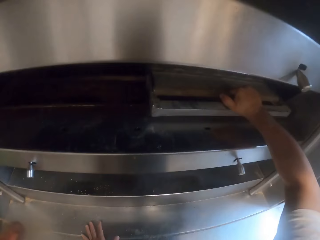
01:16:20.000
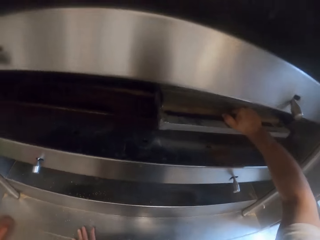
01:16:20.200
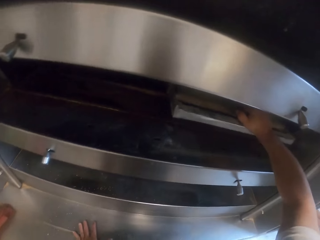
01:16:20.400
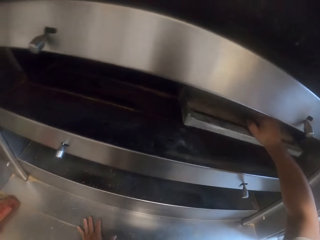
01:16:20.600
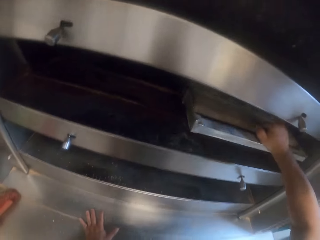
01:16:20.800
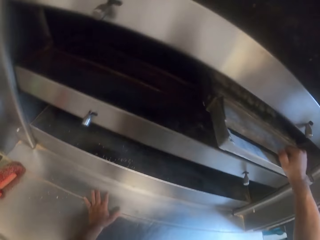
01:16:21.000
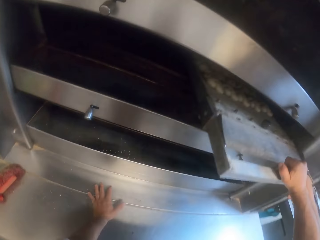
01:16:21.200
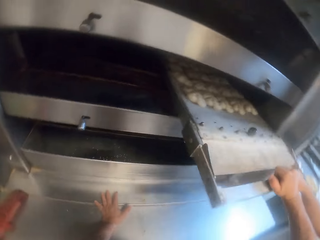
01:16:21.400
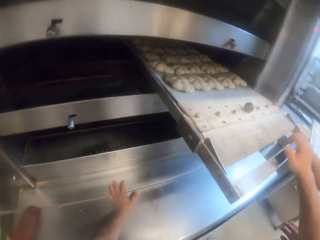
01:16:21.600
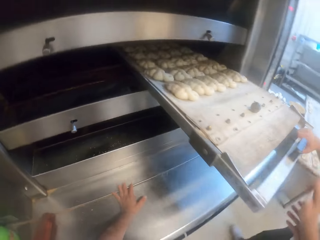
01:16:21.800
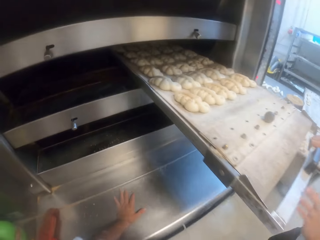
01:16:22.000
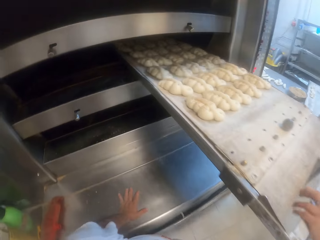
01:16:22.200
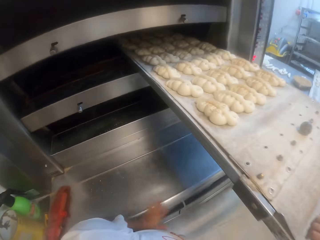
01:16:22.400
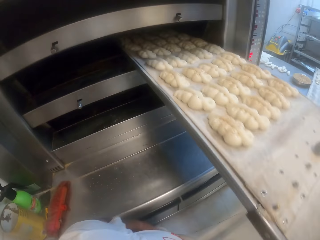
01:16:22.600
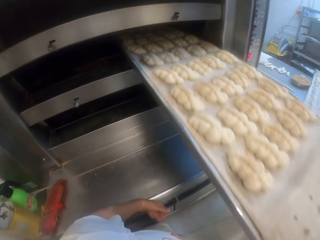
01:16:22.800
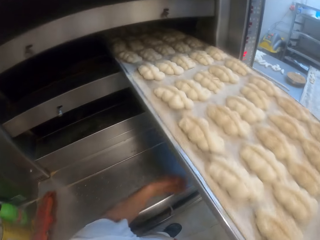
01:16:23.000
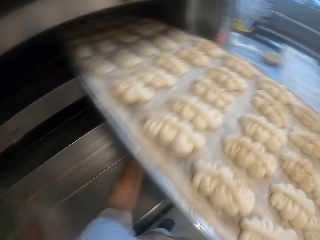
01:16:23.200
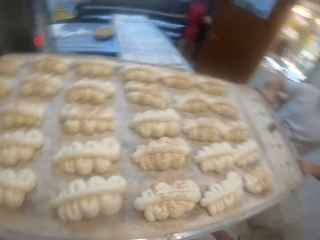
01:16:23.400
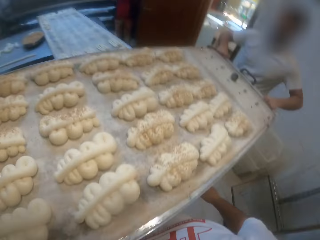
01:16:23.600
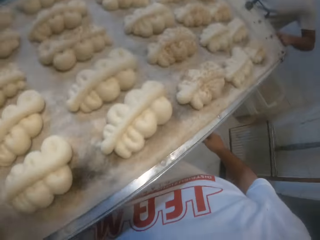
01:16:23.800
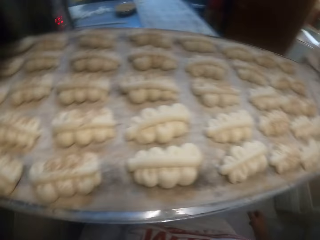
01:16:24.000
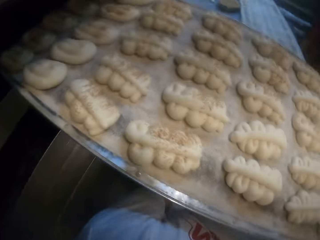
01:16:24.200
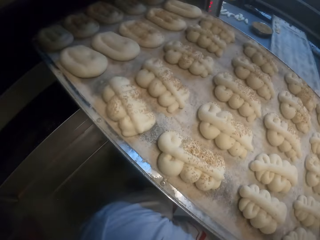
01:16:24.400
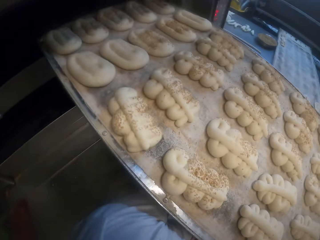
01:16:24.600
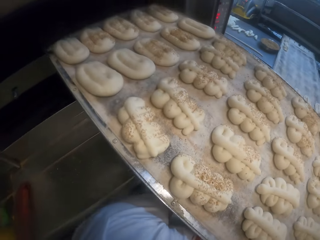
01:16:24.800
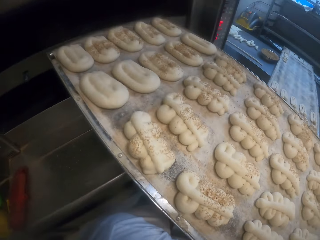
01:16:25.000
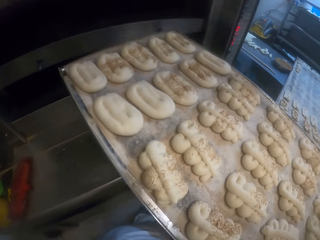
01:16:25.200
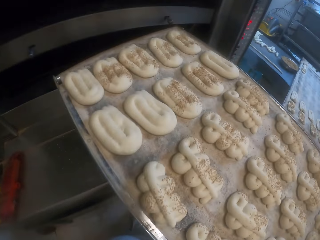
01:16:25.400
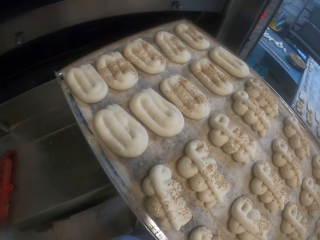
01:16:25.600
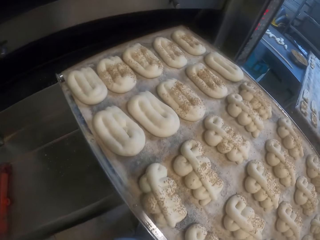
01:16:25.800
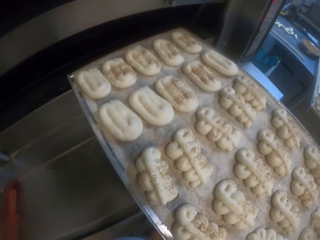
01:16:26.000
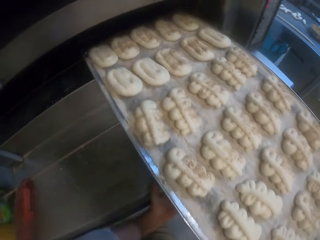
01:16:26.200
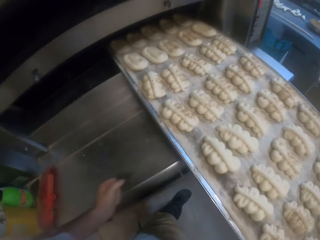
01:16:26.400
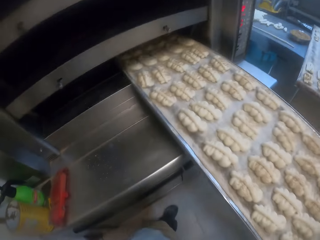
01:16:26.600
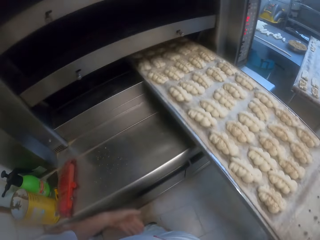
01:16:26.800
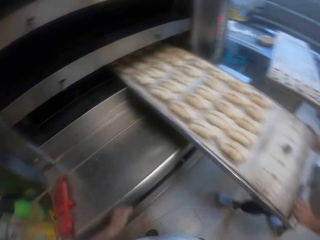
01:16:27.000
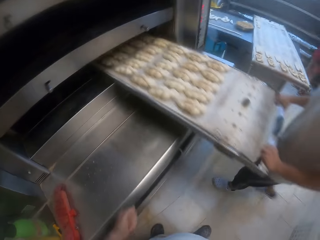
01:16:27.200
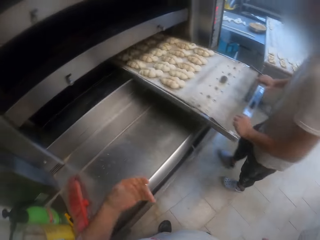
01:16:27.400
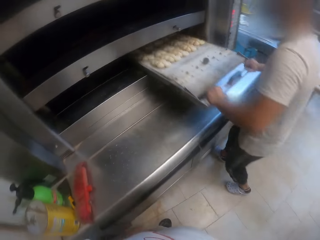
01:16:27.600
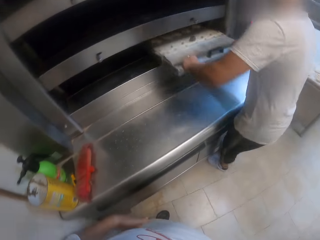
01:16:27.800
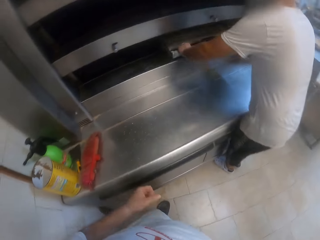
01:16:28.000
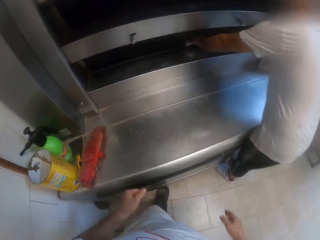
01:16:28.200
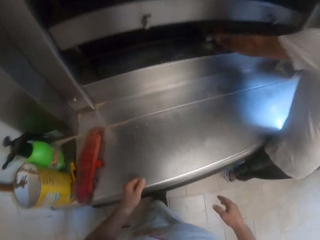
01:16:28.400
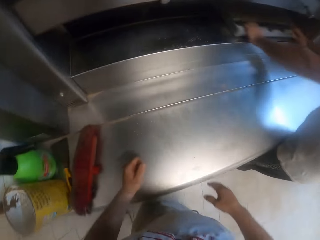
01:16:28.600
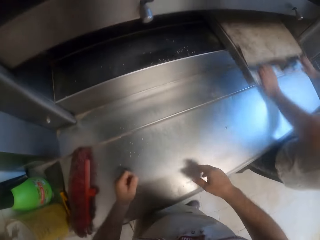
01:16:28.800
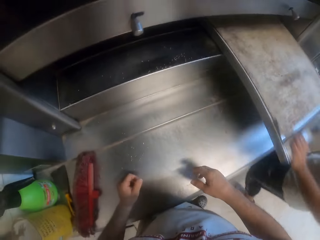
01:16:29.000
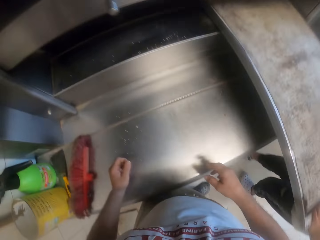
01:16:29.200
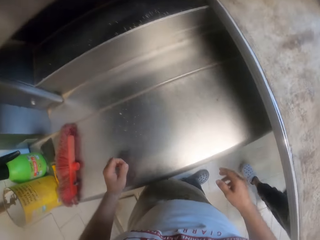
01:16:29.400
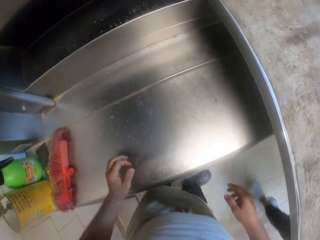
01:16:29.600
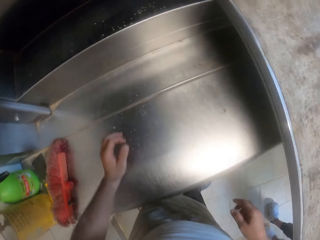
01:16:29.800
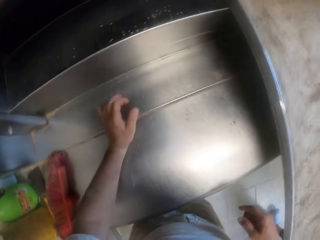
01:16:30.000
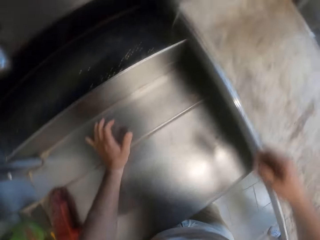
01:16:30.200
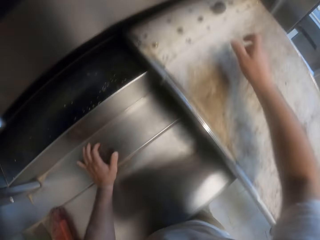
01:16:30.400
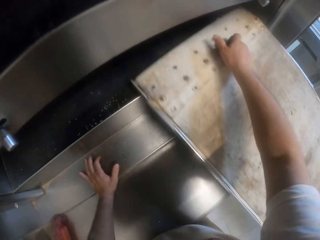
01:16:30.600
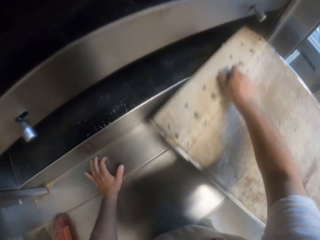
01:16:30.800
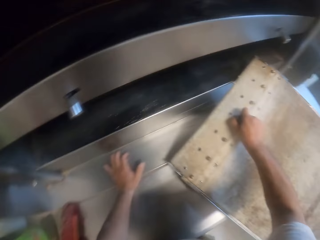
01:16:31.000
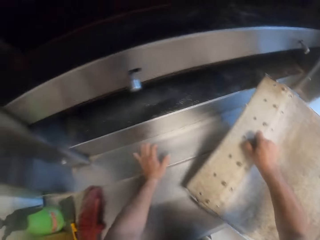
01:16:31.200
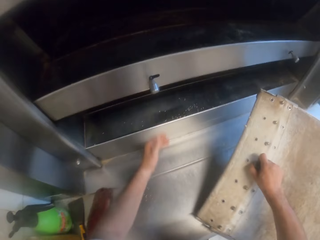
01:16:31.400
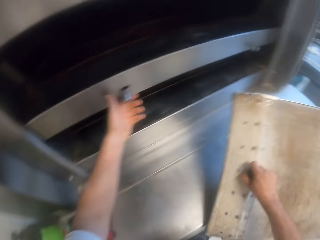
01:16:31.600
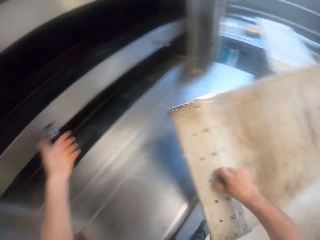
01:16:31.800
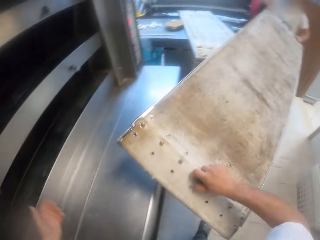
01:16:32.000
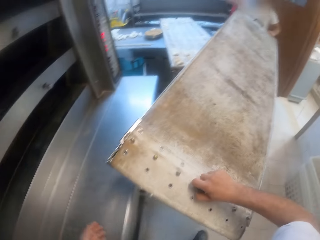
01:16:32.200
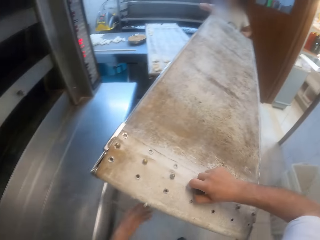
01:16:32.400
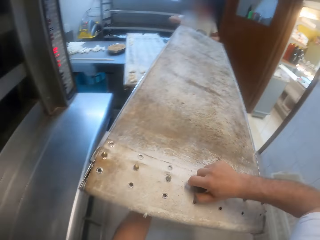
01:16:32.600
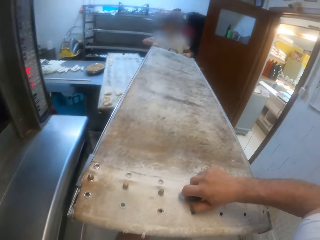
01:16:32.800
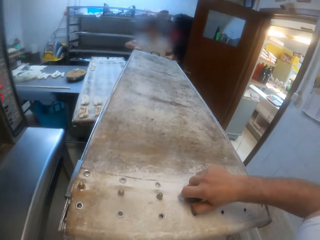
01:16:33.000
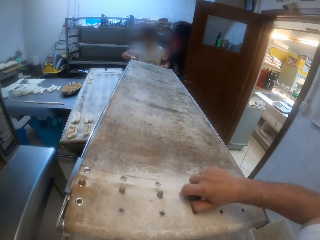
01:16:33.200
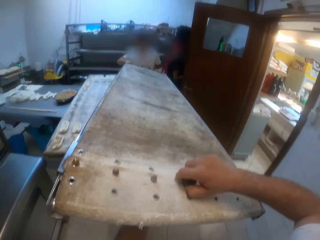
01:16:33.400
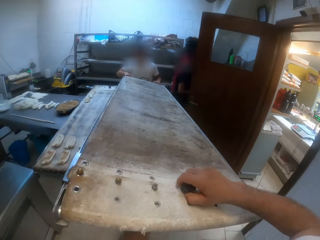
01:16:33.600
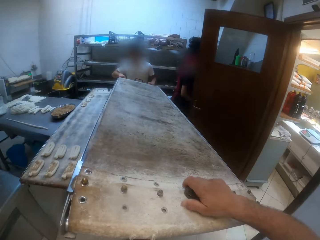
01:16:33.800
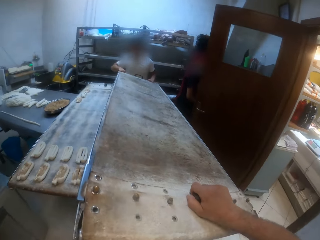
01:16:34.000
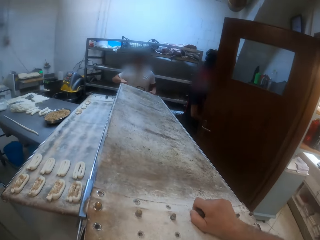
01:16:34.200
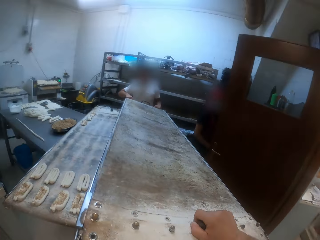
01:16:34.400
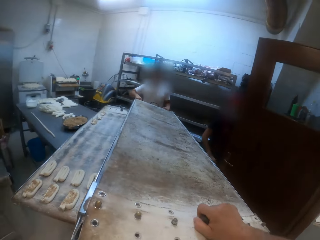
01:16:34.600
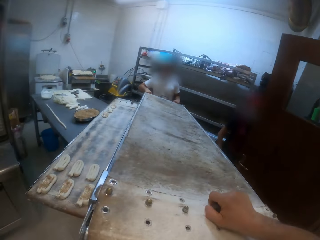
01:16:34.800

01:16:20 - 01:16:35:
The camera wearer, alongside a man, moves another baking sheet or dough tray from the oven to the lower oven with both hands. They stare at the doughs in the tray. The man moves the dough tray inside the baking oven machine. The man brings out the baking sheet from the baking oven machine with both hands. The camera wearer holds the tray. The man alongside the camera wearer carries the baking sheet with both hands.

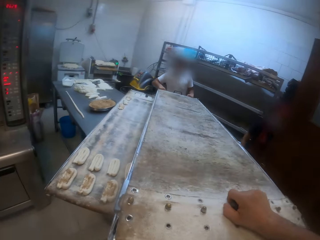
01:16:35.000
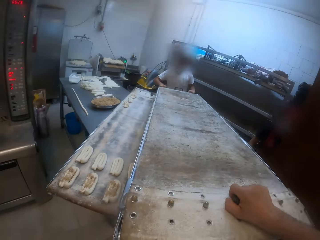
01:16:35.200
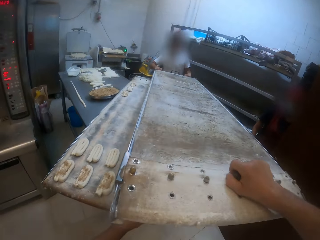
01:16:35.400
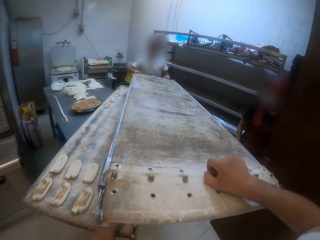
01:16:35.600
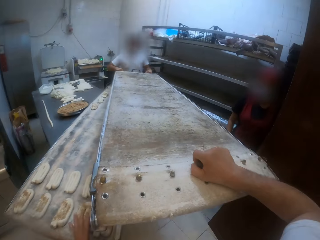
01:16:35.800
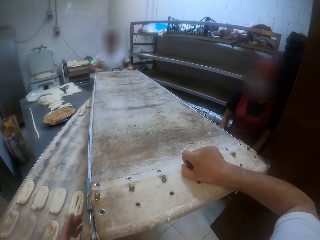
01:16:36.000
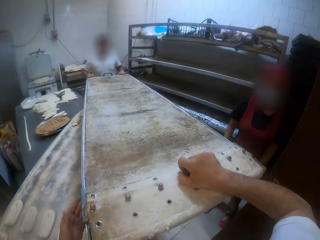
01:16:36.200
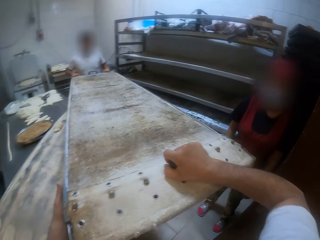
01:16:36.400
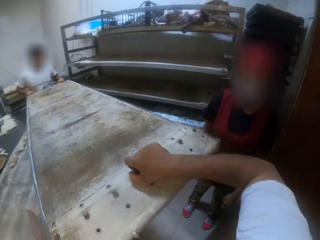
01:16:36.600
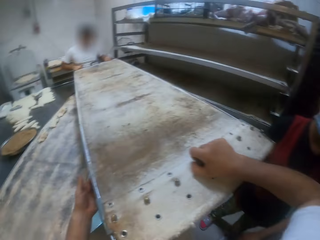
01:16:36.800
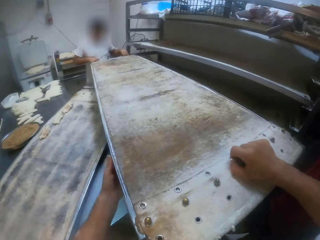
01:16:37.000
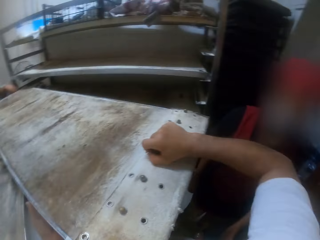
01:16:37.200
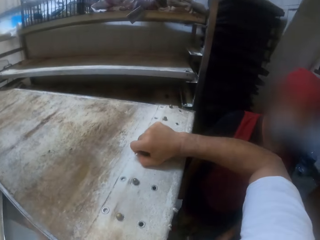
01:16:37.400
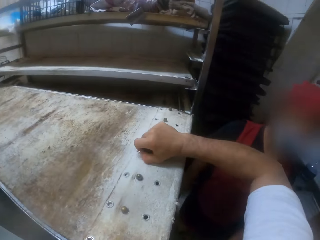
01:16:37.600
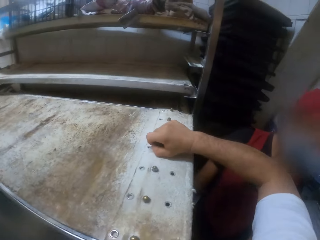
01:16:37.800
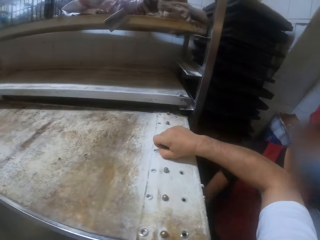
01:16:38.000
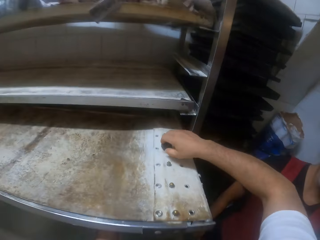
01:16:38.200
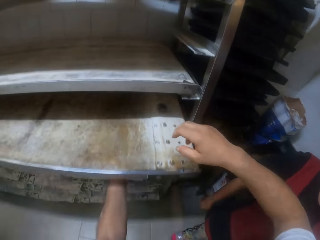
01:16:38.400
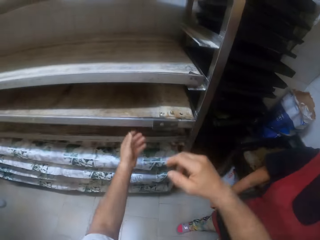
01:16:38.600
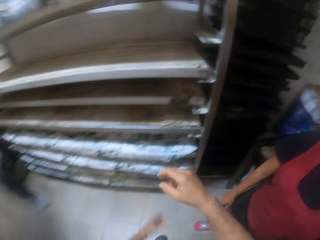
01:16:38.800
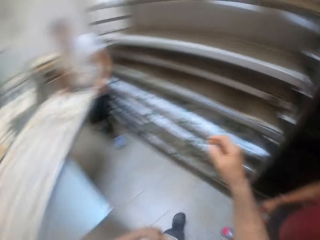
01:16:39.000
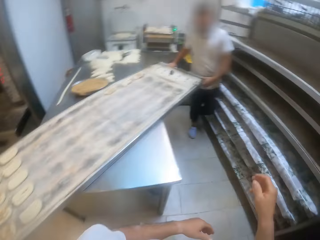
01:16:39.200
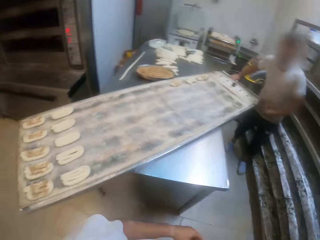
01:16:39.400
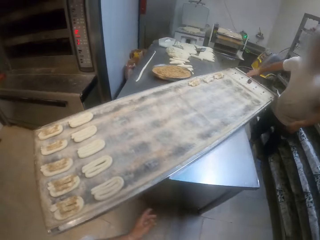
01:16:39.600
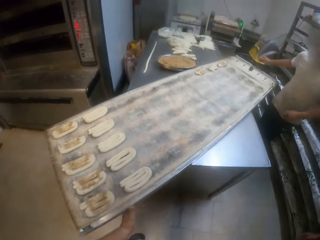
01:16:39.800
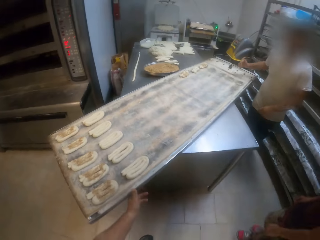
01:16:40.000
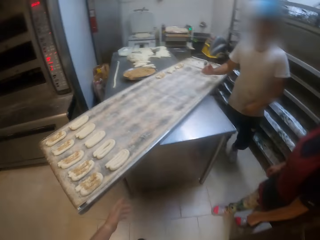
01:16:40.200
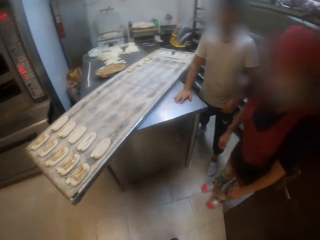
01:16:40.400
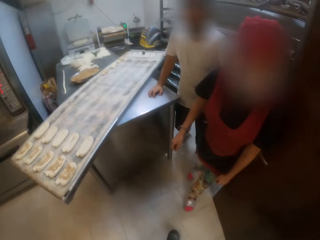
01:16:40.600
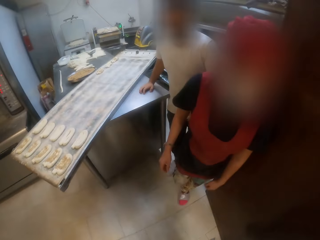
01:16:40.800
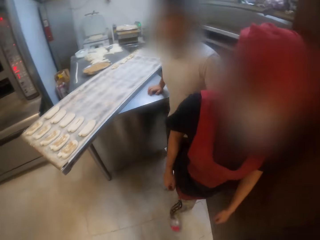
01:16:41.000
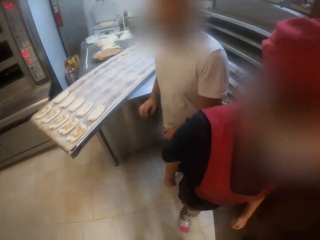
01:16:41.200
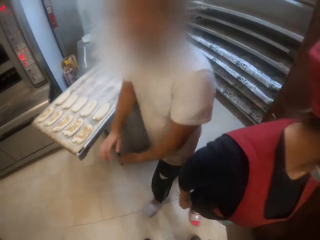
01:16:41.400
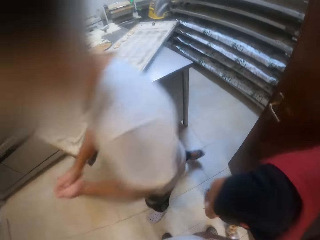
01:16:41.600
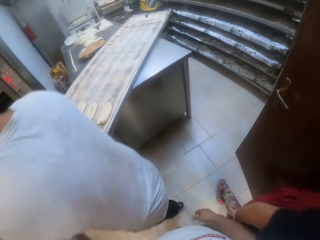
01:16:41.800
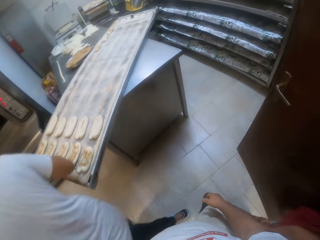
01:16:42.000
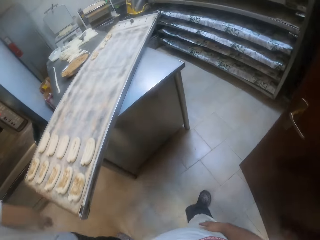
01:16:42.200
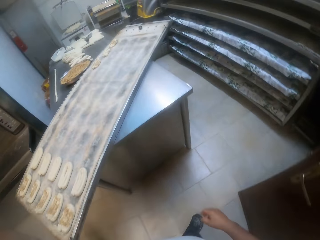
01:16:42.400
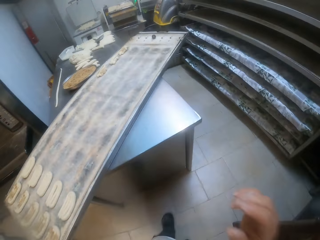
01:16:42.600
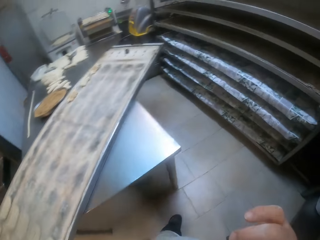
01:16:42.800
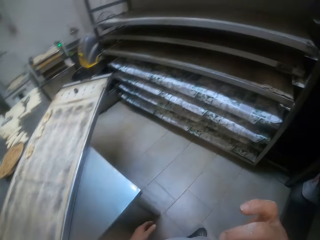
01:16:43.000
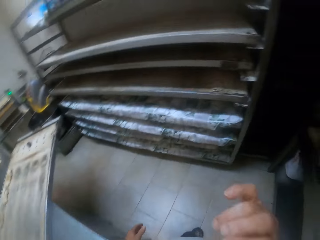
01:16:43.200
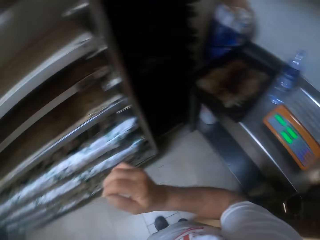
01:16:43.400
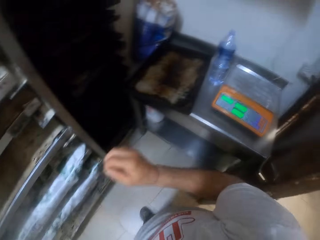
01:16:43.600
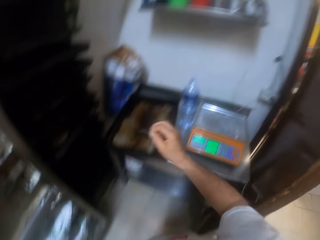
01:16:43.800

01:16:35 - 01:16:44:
The camera wearer, alongside a man, drops the empty baking sheet in the shelf with both hands. They look around the bakery. They touch the dough tray on the table. Another person walks around the bakery. The man walks around the bakery. The camera wearer walks around the bakery.
